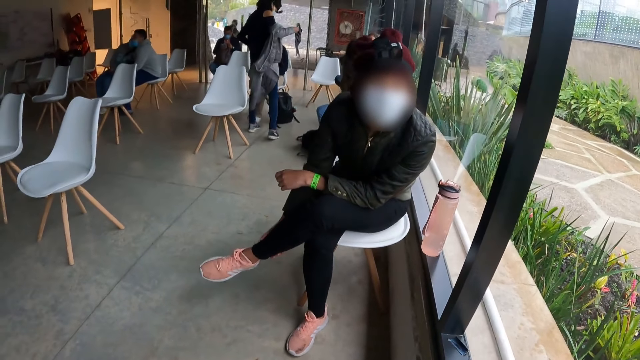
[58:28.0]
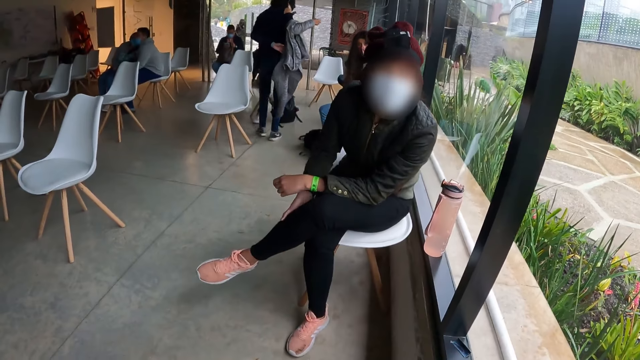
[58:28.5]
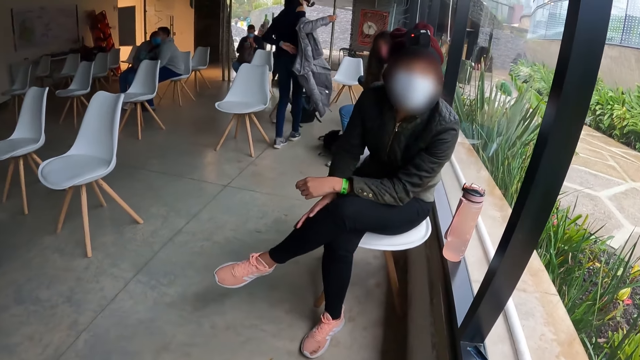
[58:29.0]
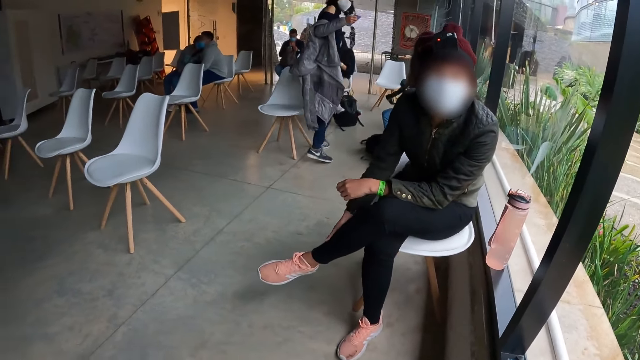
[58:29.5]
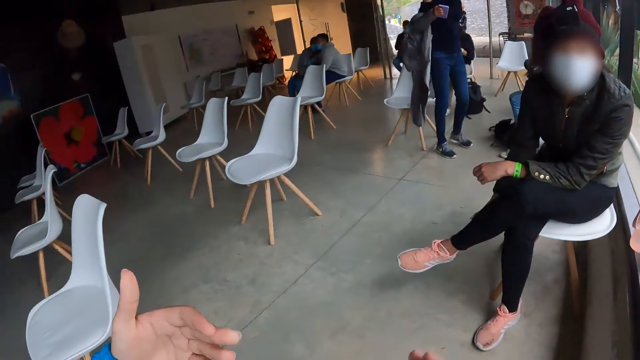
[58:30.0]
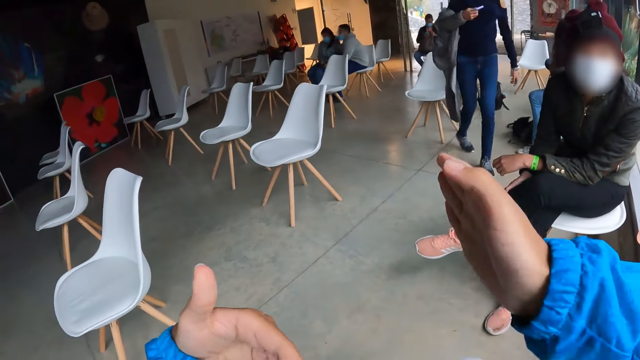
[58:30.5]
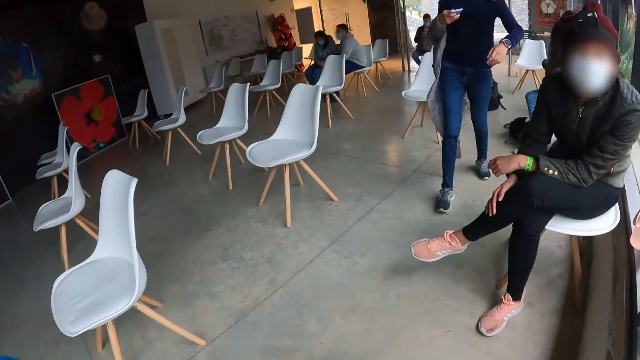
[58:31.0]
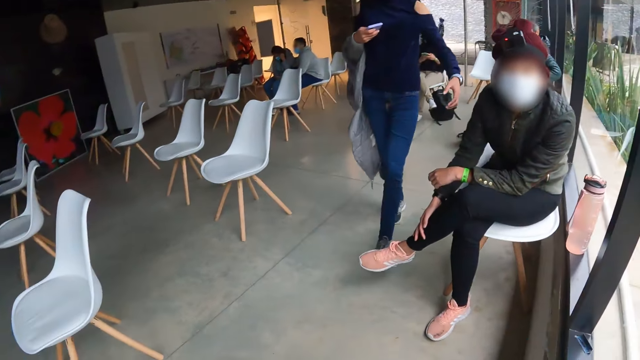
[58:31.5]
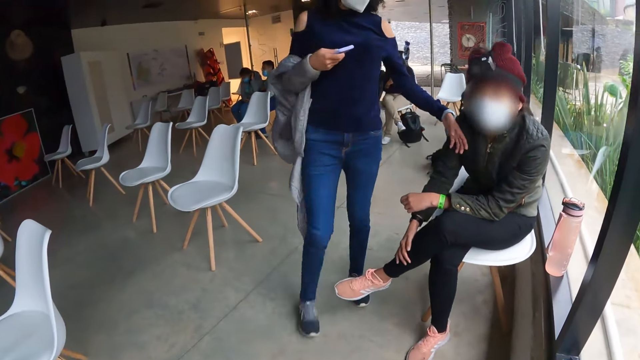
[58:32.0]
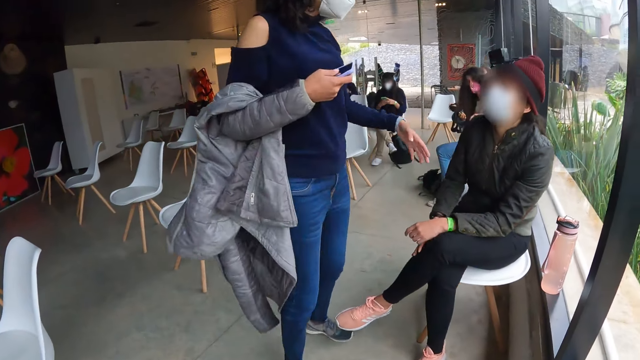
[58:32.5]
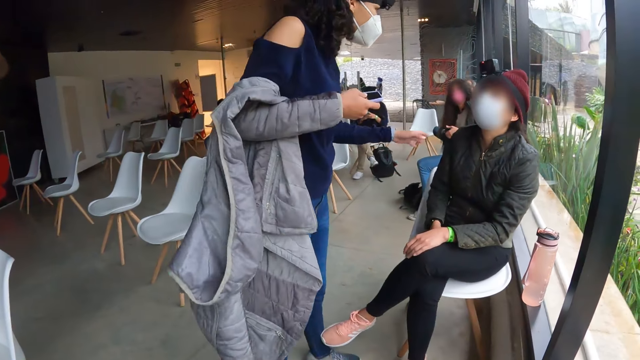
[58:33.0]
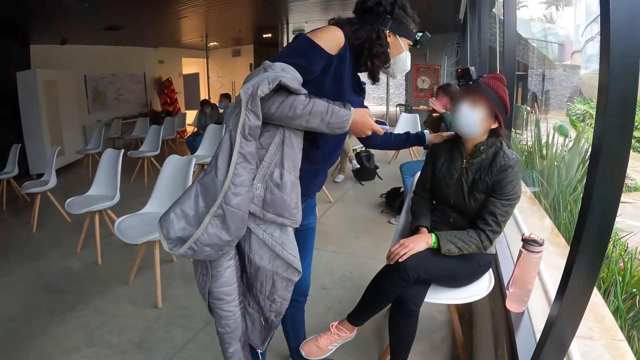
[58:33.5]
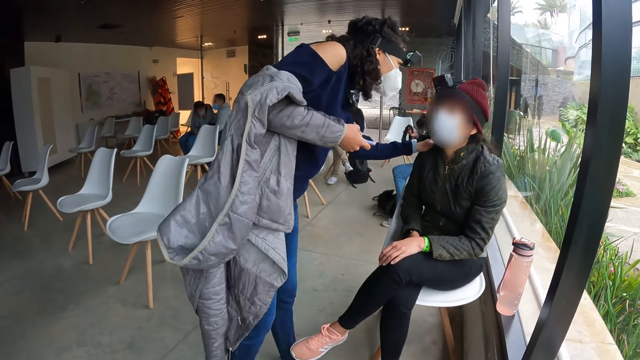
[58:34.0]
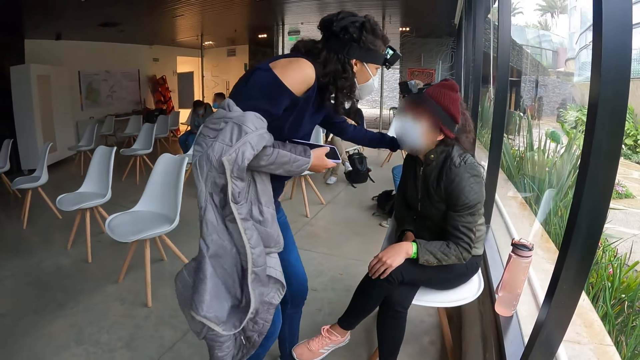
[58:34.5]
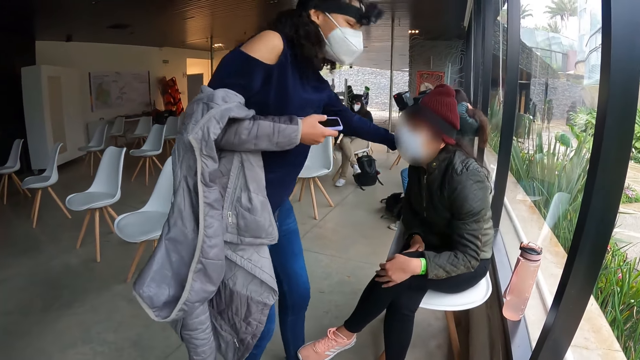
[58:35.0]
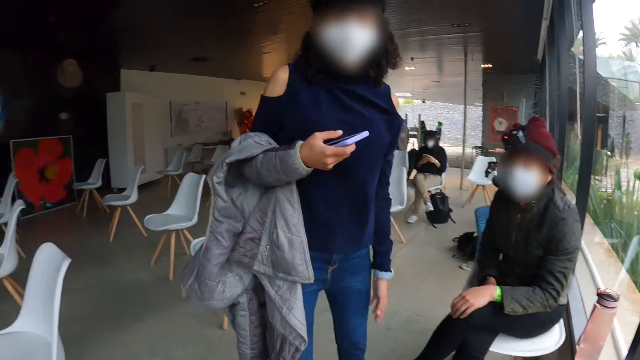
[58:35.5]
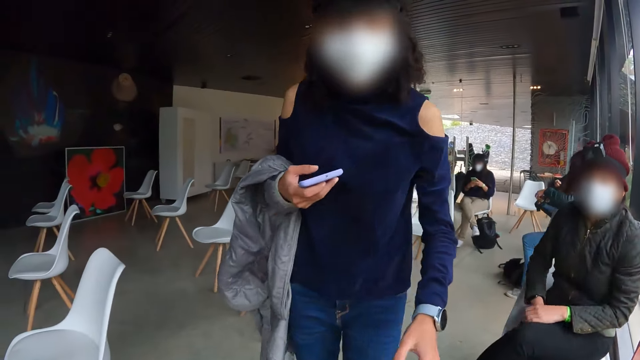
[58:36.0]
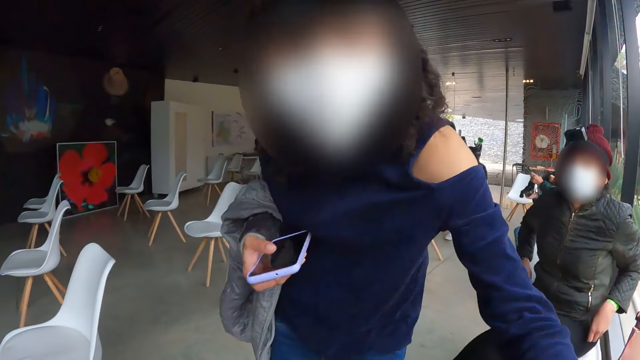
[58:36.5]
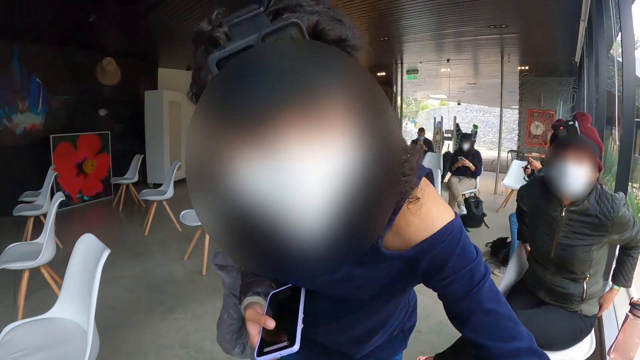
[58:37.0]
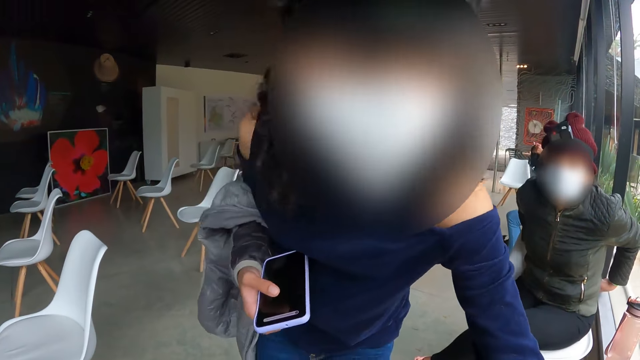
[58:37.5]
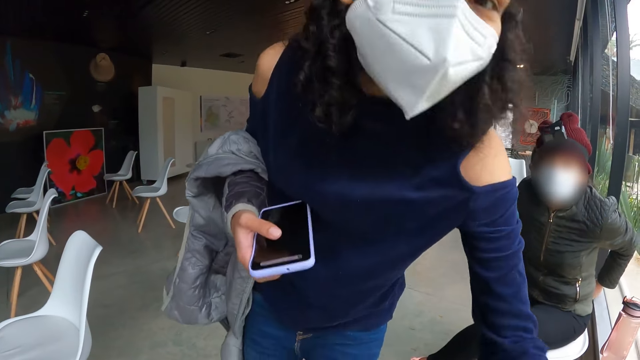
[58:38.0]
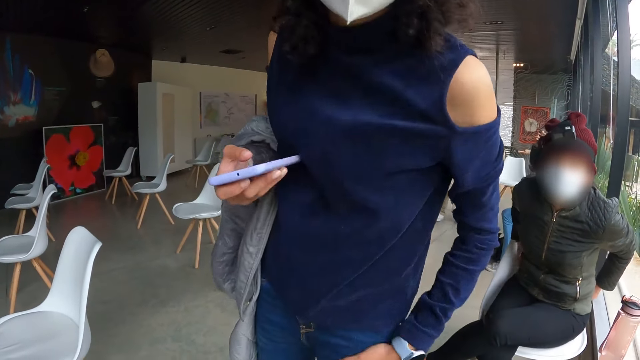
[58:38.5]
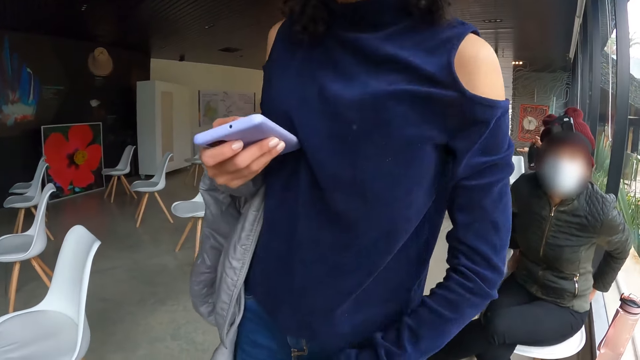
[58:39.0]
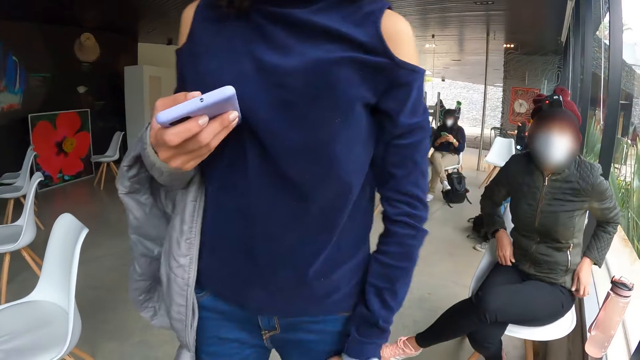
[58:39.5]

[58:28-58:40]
A woman touches another woman. The first woman interacts with the other woman. The camera wearer interacts with the first woman. A person looks at the camera wearer.

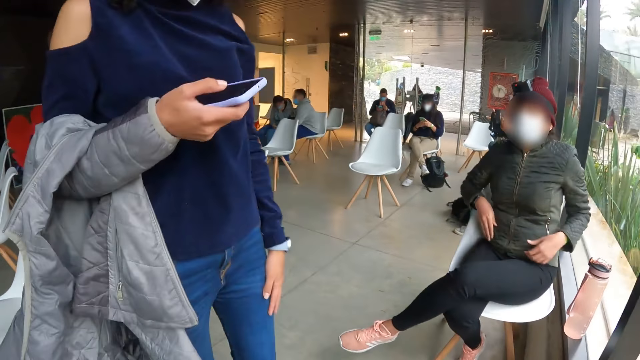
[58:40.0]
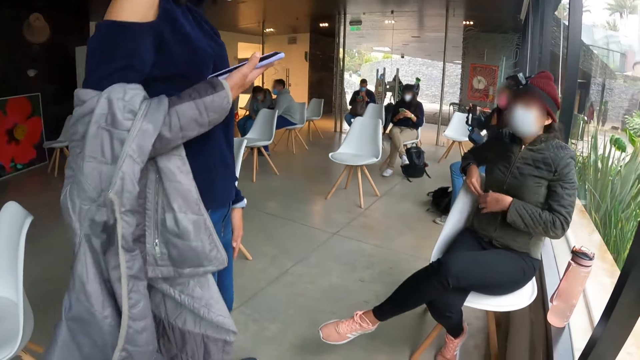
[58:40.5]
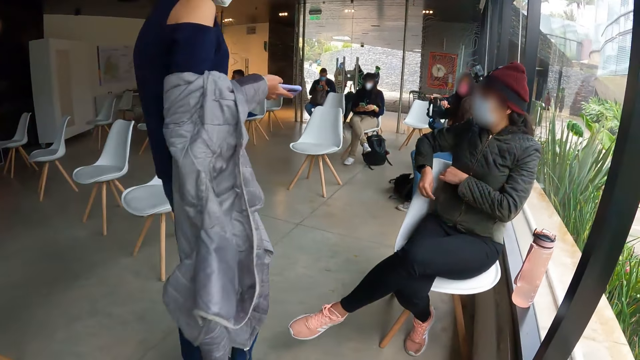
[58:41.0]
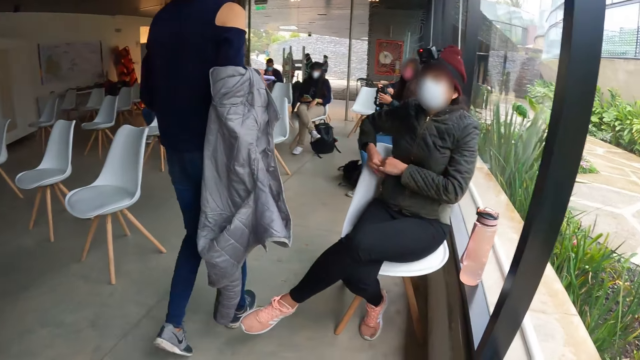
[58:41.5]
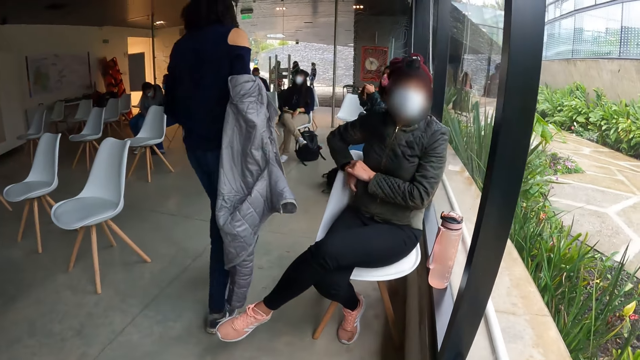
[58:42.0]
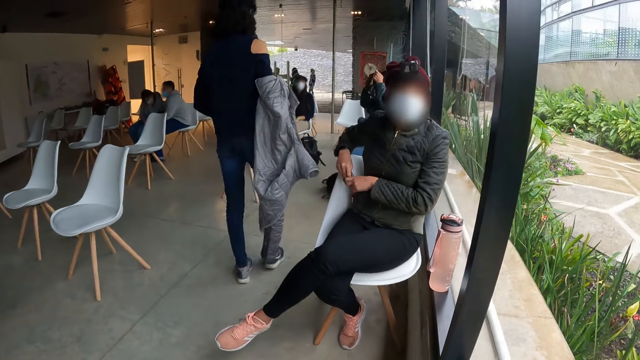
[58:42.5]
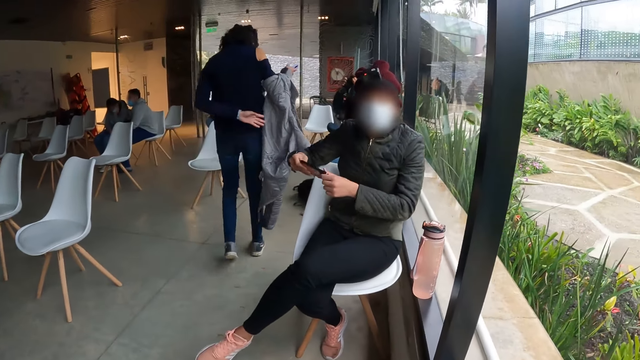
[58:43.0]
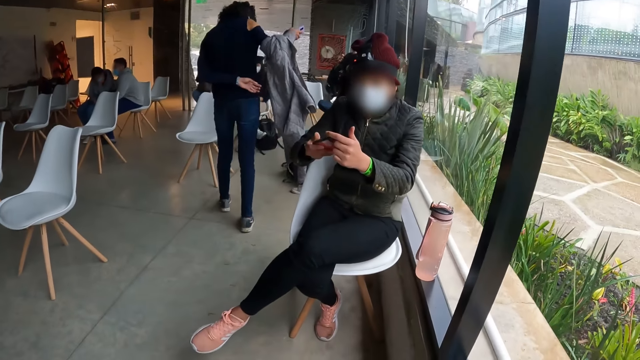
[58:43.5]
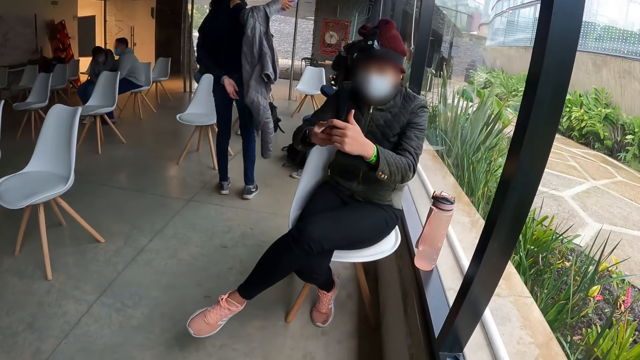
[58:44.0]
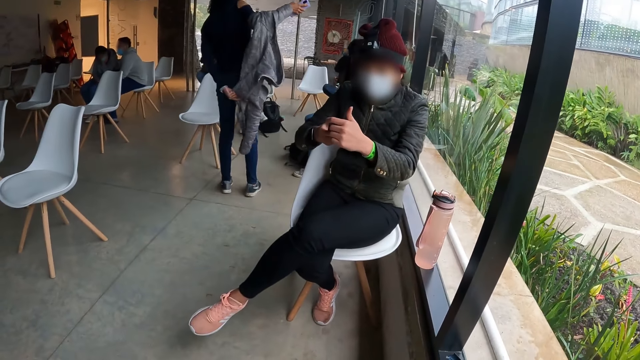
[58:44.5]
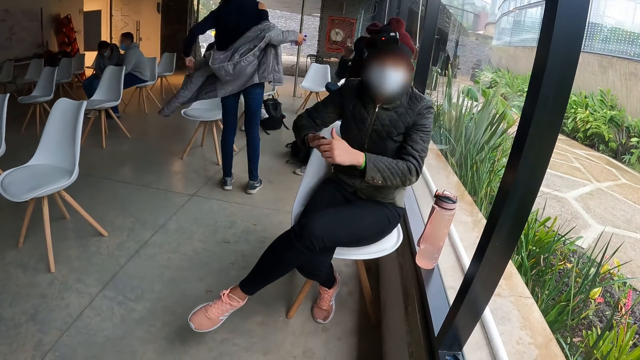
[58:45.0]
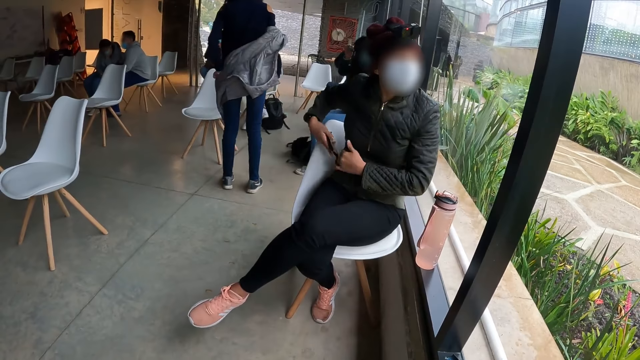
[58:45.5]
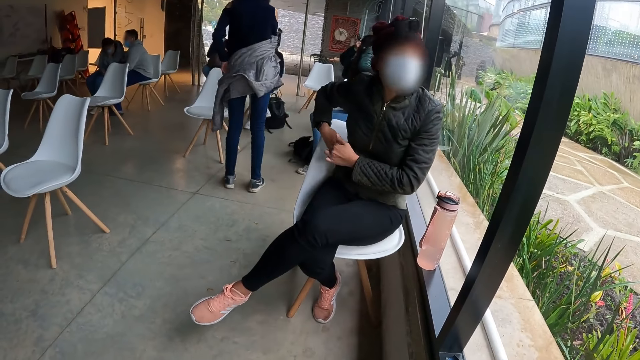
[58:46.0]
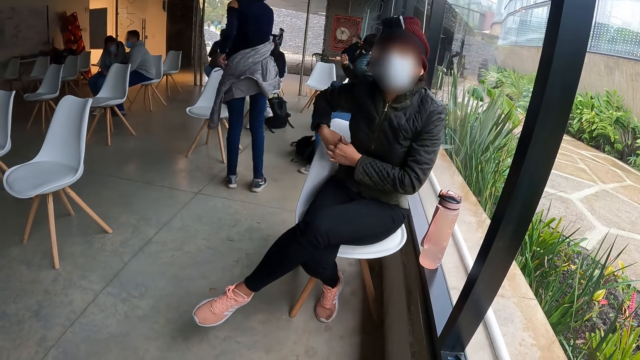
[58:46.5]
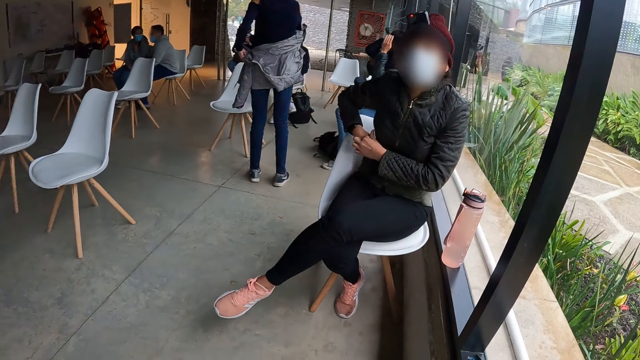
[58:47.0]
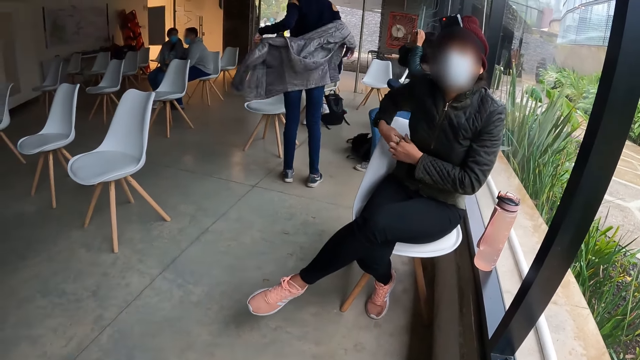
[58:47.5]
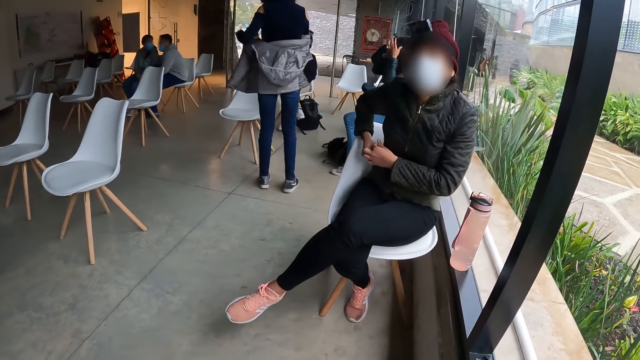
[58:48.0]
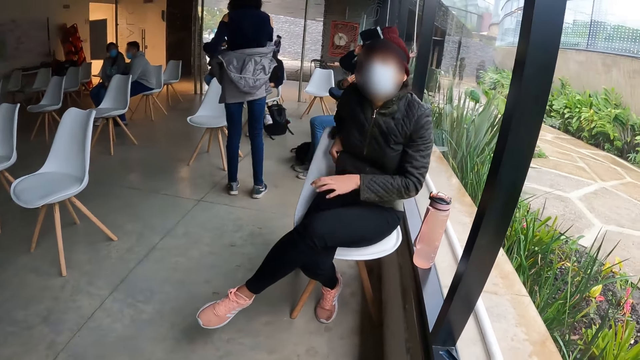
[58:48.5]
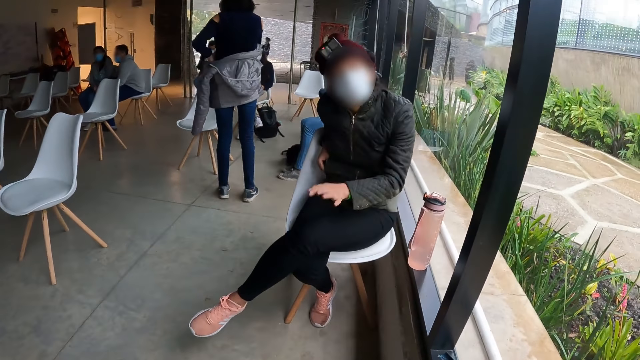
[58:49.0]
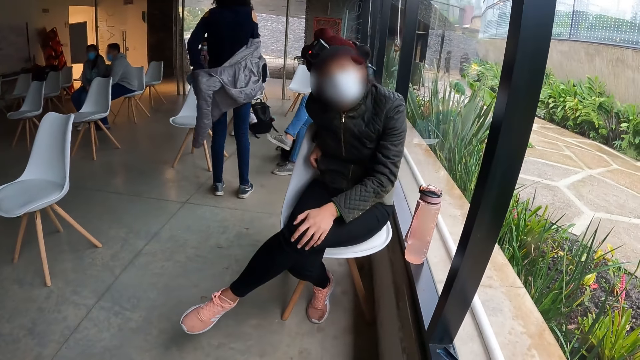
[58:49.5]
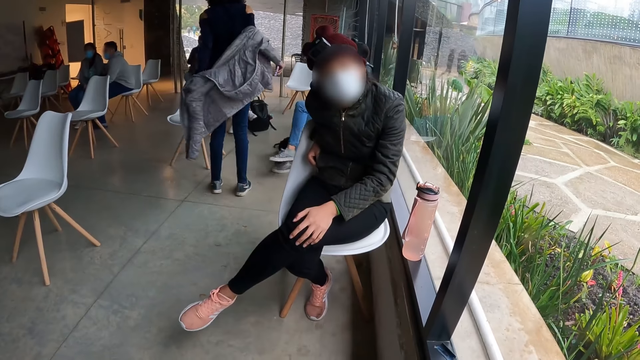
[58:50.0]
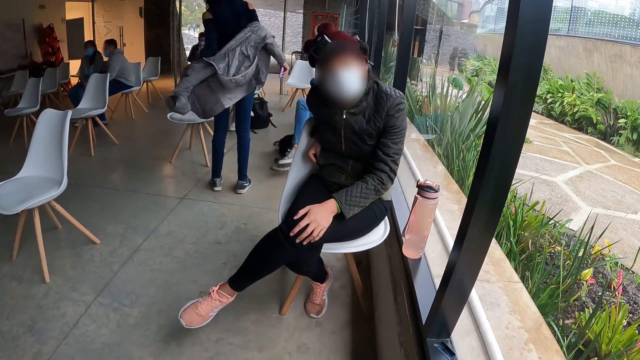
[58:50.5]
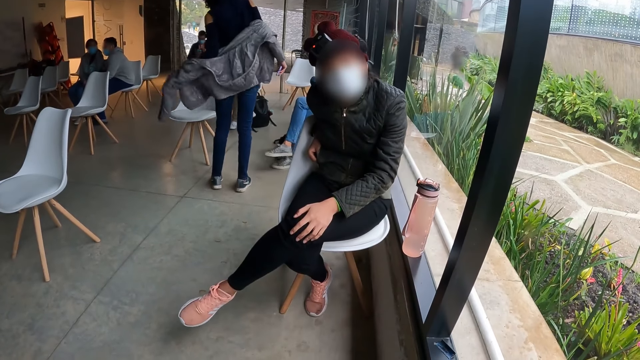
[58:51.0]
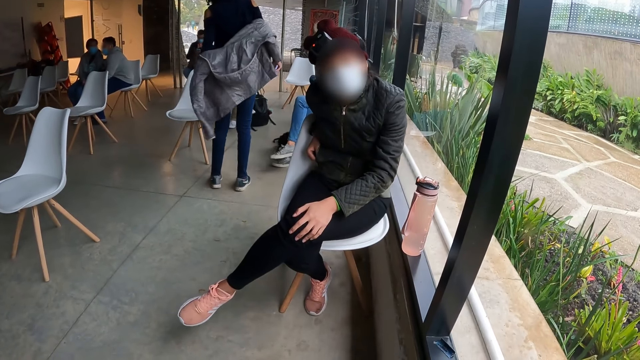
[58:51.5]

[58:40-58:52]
A woman unzips a right pocket of her jacket with her right hand. A person walks around the room. The woman removes a phone from the right pocket of her jacket with her right hand. The woman holds the phone with both hands. Another woman places the phone in her pocket with her right hand. The other woman interacts with the camera wearer.
